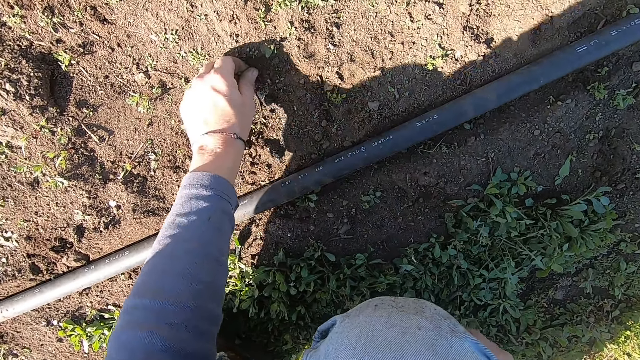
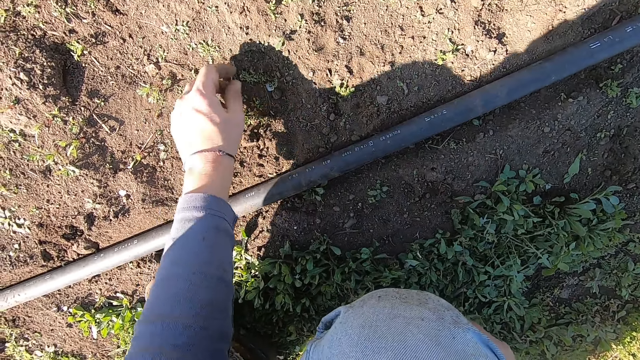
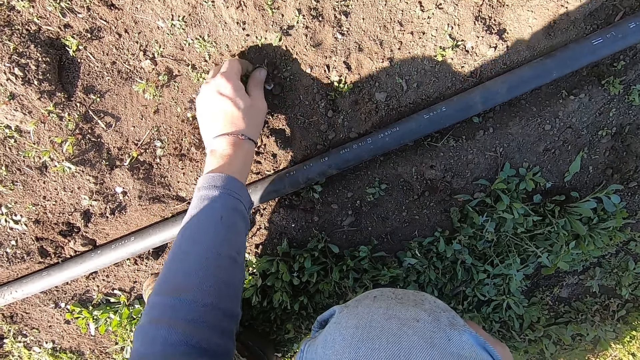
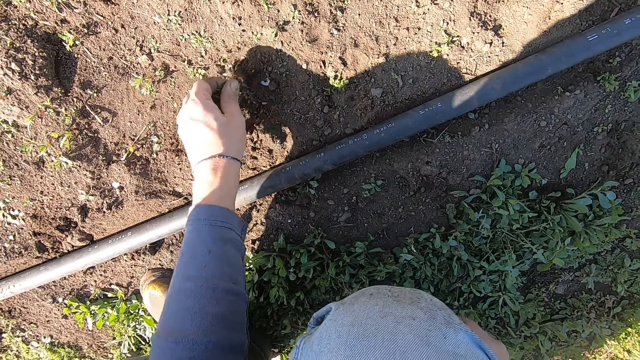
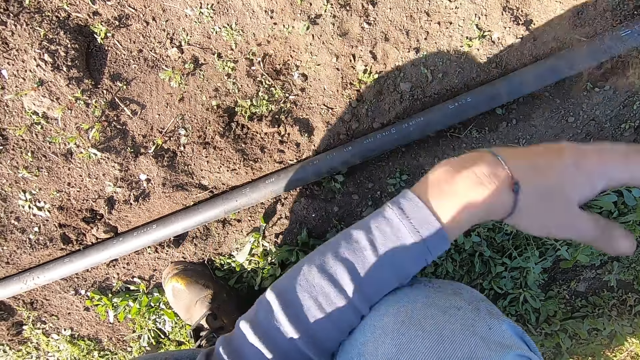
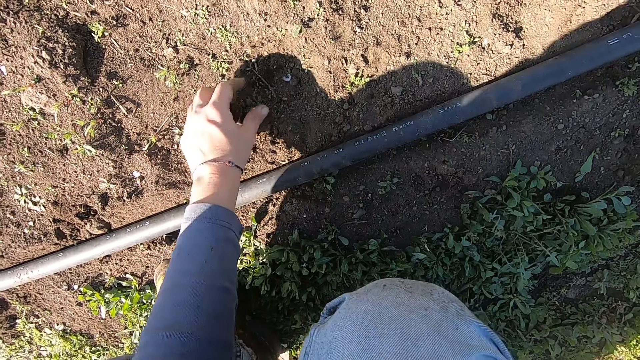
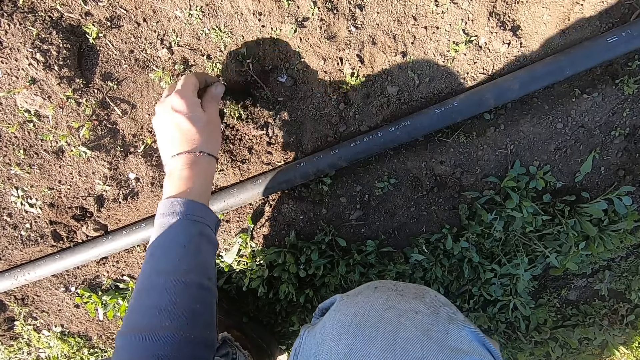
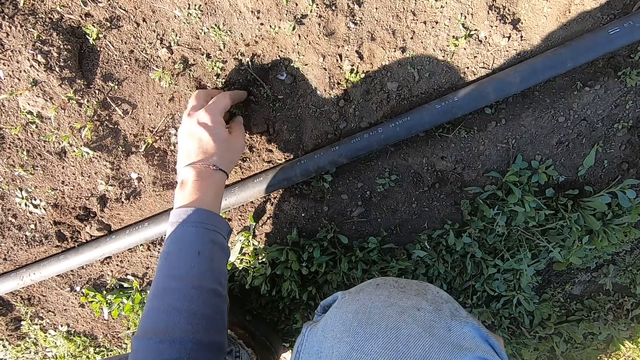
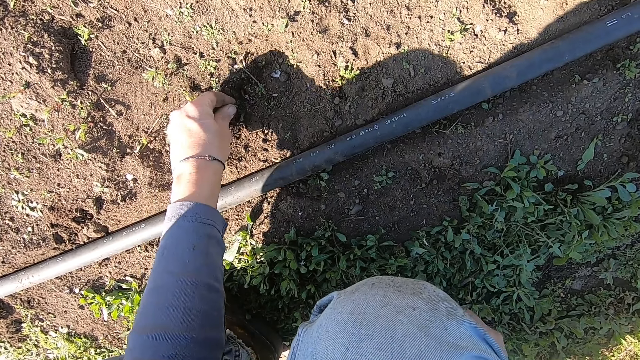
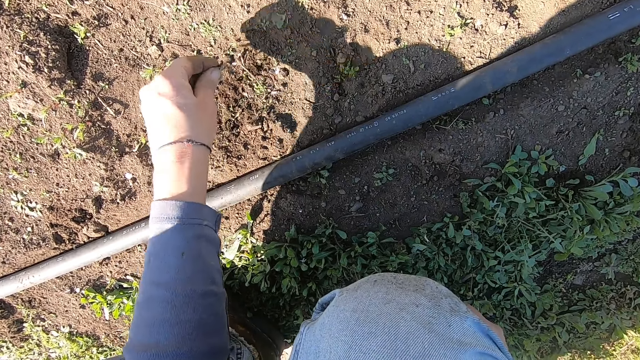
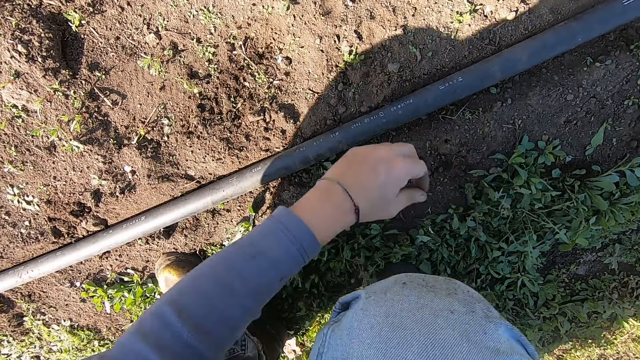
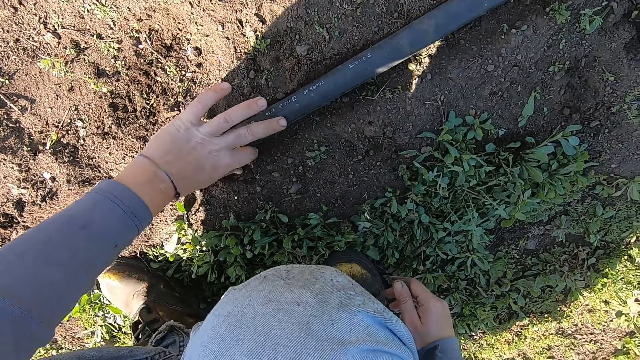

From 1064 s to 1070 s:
The camera wearer removes weeds from the ground with his left hand. He throws the weeds in his left hand away. He removes weeds from the ground with his left hand. He throws the weeds in his left hand away.

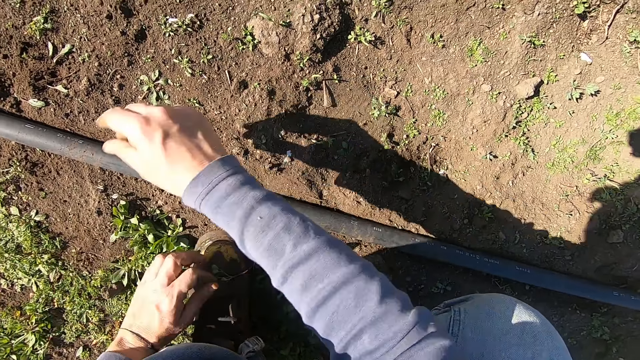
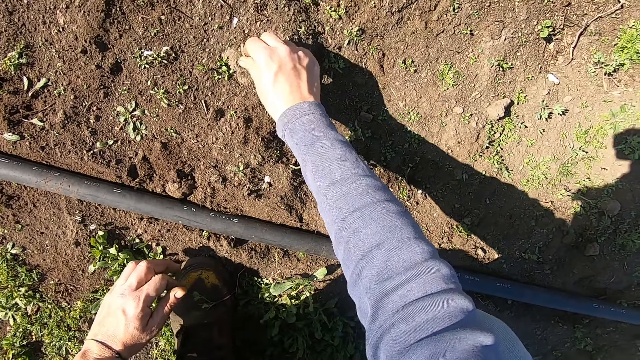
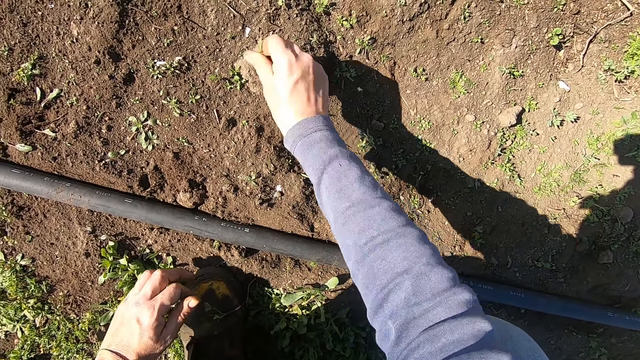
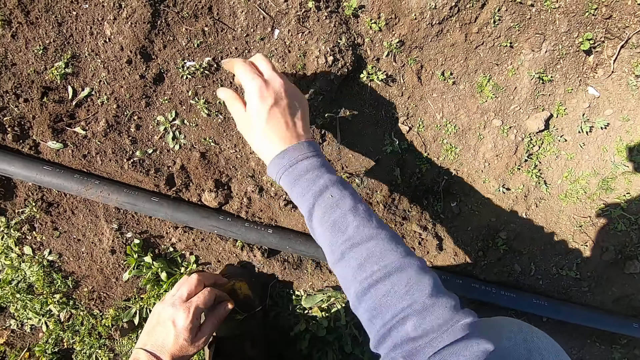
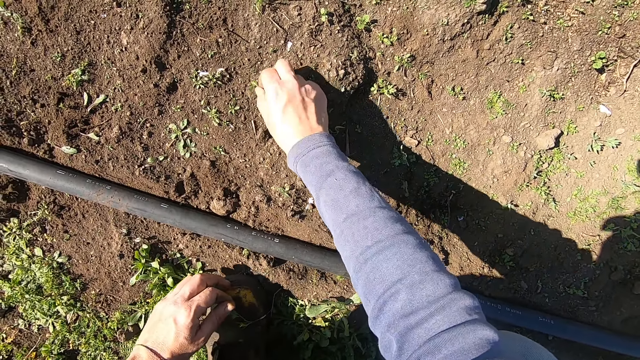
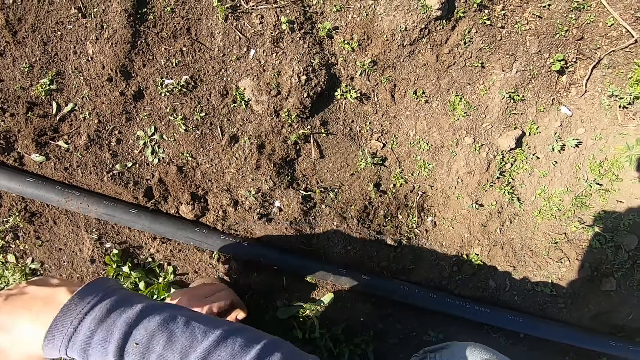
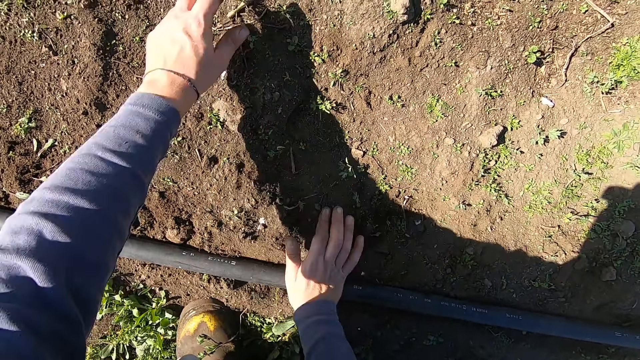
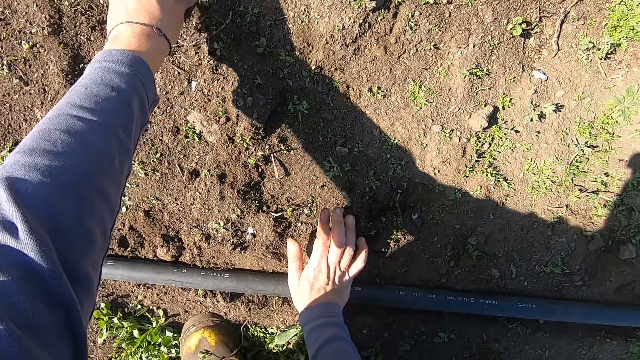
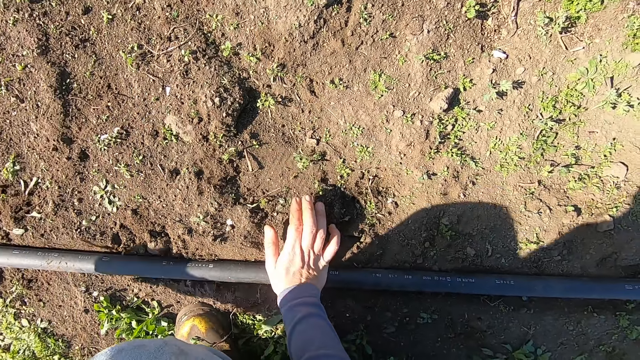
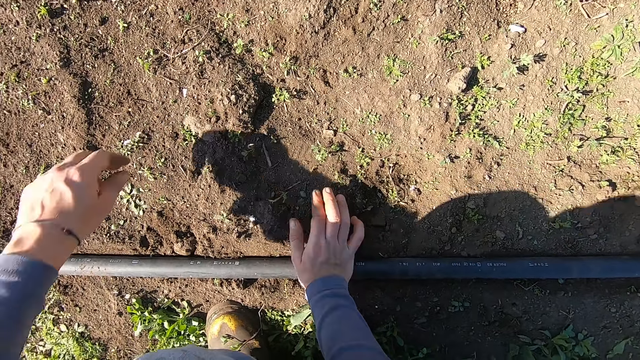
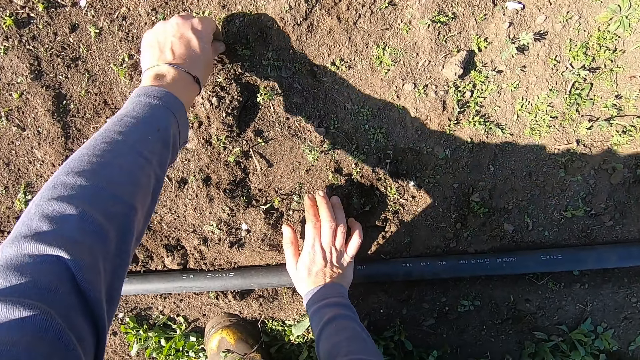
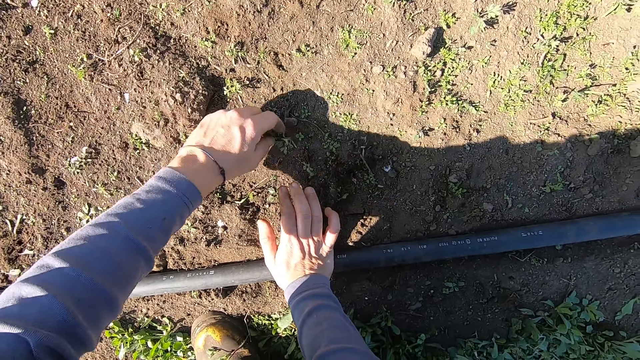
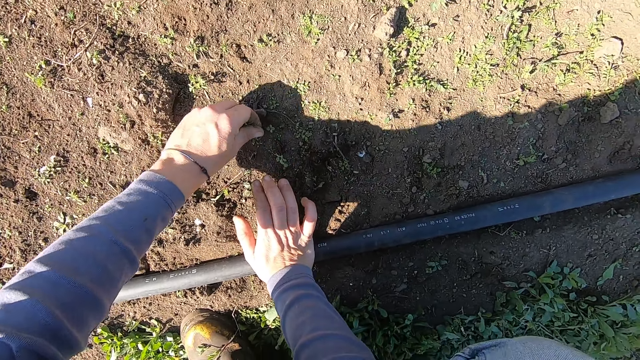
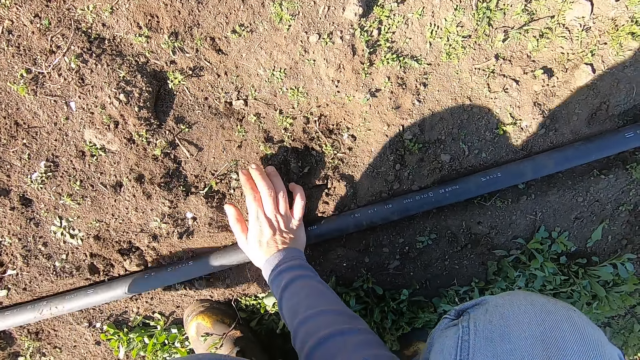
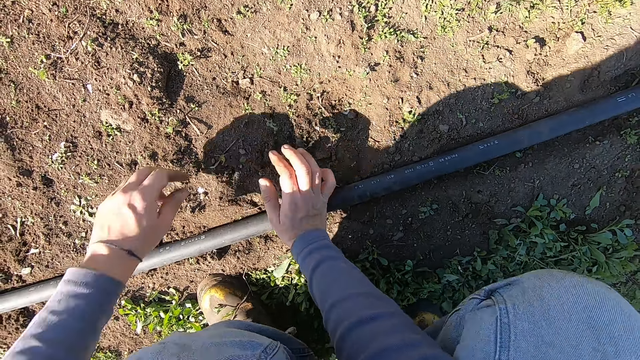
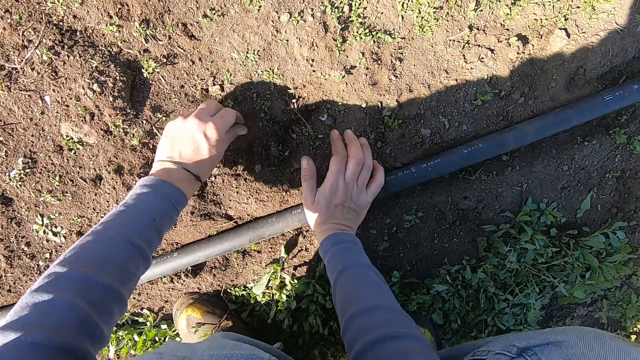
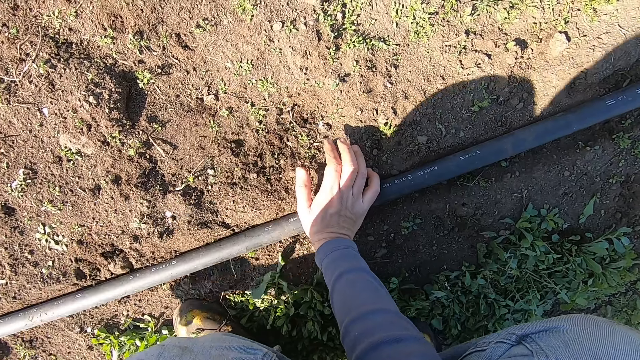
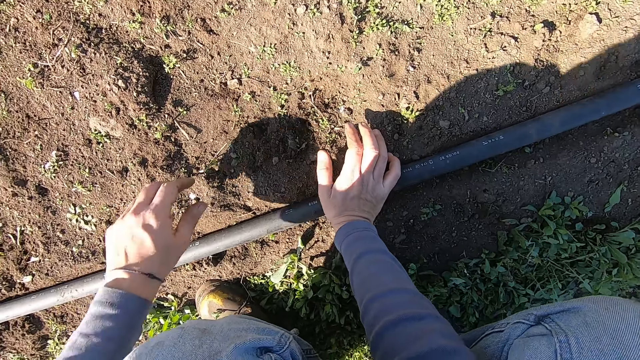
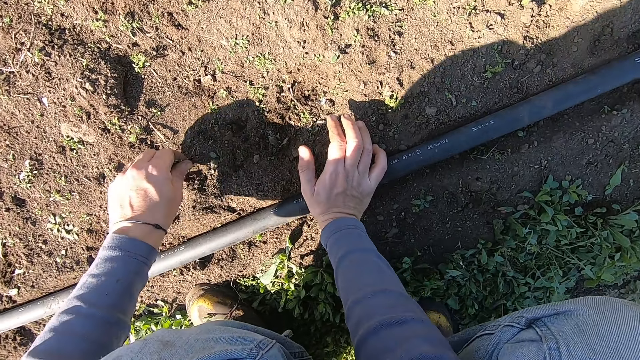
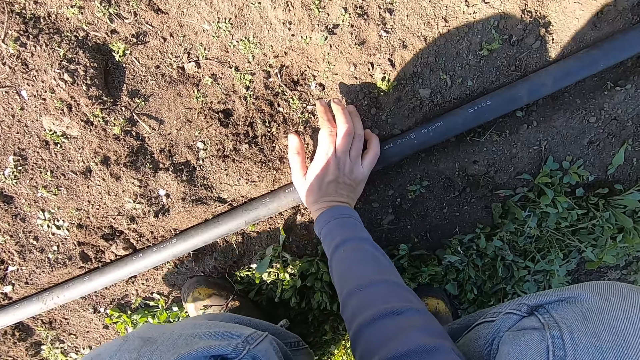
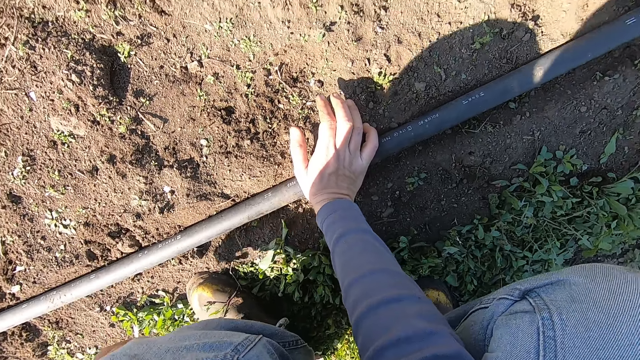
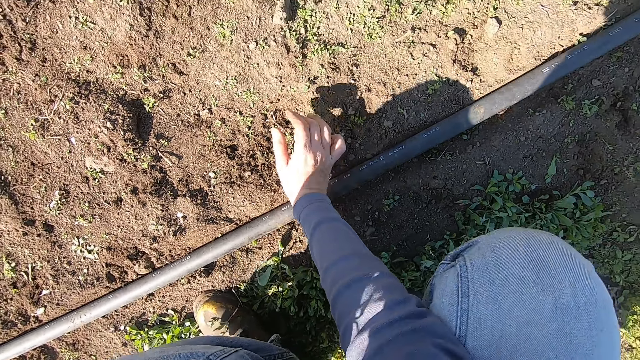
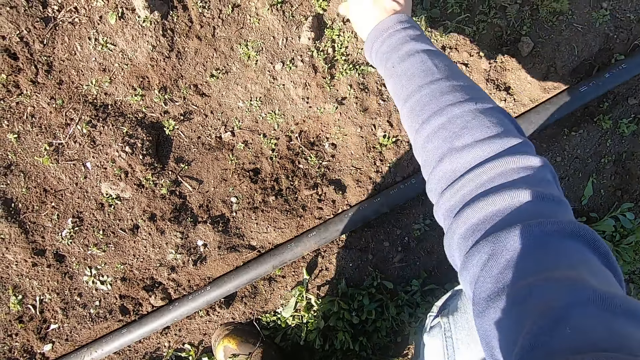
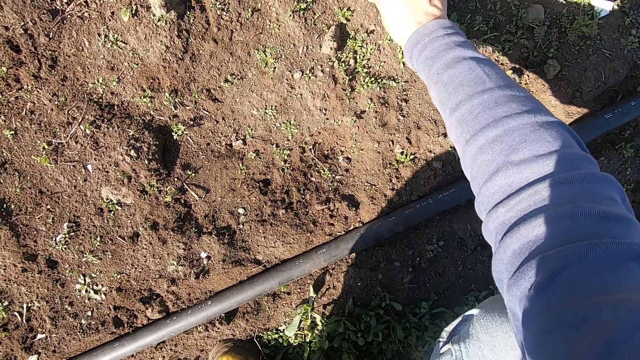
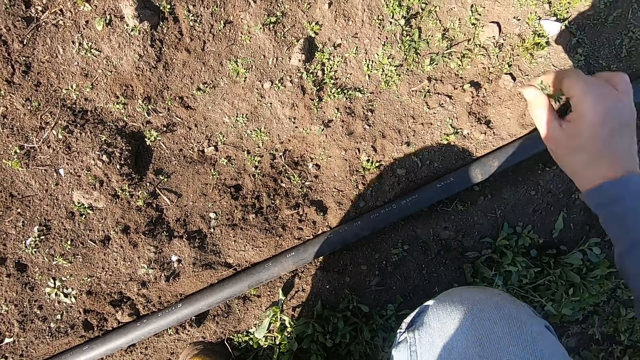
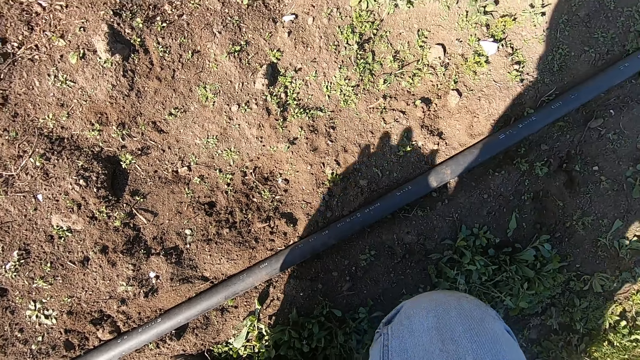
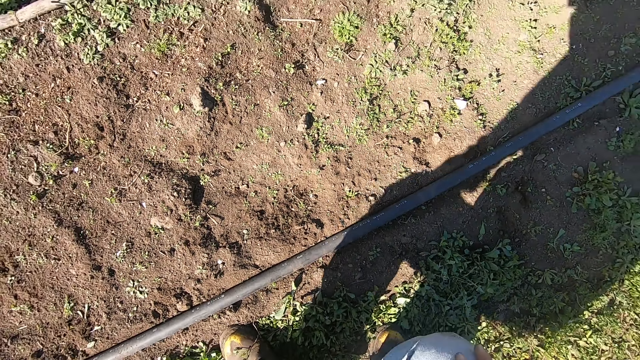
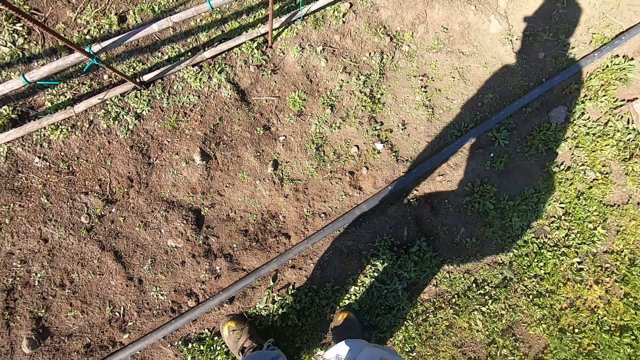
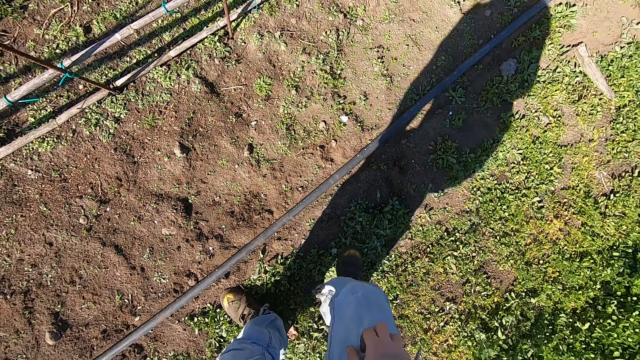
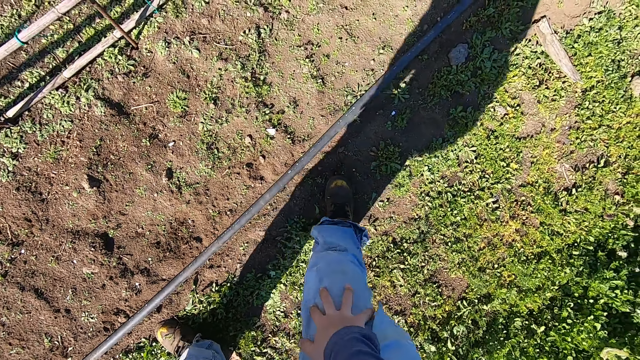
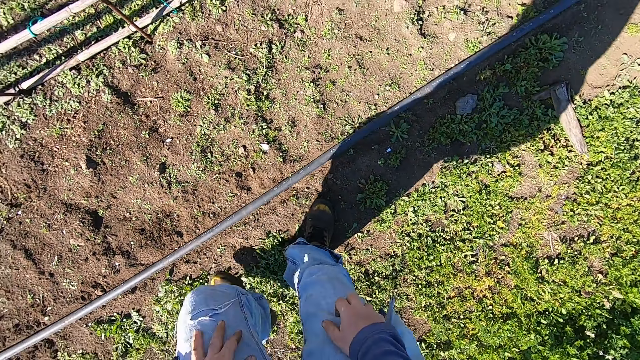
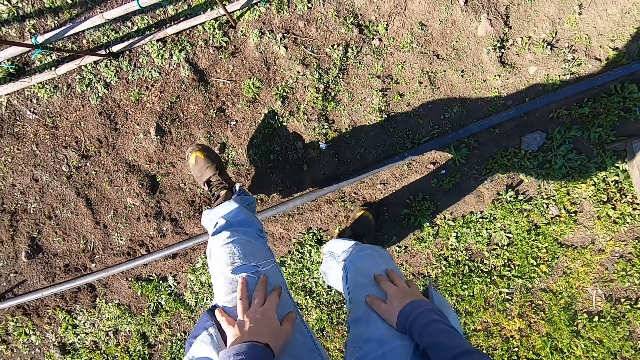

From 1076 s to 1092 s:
The camera wearer removes a weed from the ground with his right hand. He throws the weed in his right hand away. He removes a weed from the ground with his right hand. He throws the weed in his right hand away. He places his right hand on the metallic pipe. He places his left hand on the ground. He moves his left hand away from the ground. He removes weeds from the ground with his left hand. He removes a weed from the ground with his left hand. He removes a weed from the ground with his left hand. He removes a weed from the ground with his right hand. He stands upright. He moves his legs. He walks around in the garden.
